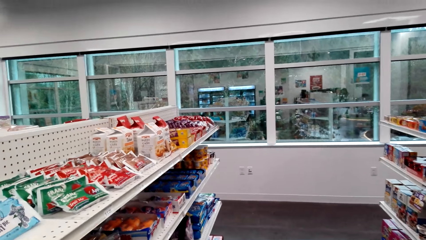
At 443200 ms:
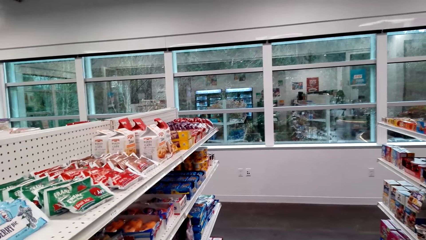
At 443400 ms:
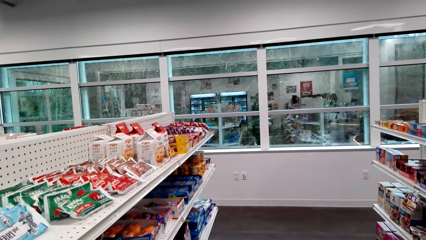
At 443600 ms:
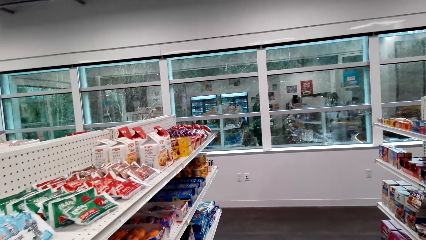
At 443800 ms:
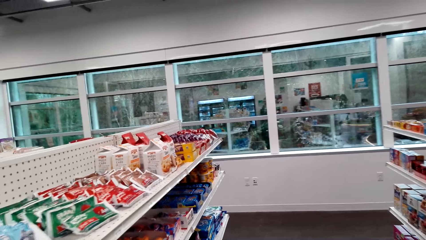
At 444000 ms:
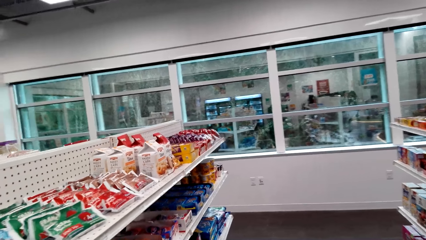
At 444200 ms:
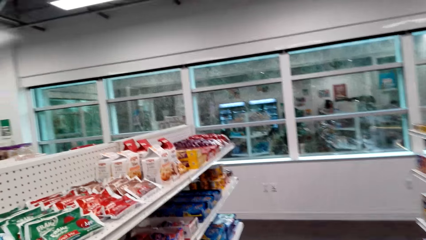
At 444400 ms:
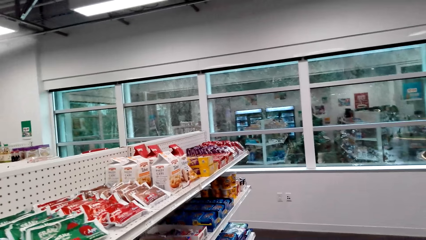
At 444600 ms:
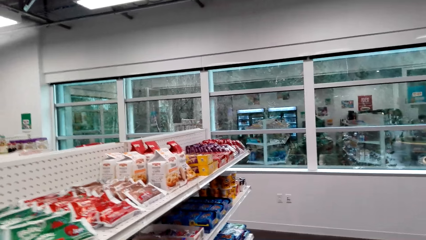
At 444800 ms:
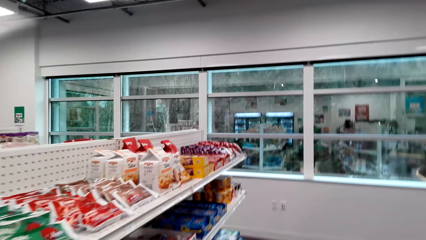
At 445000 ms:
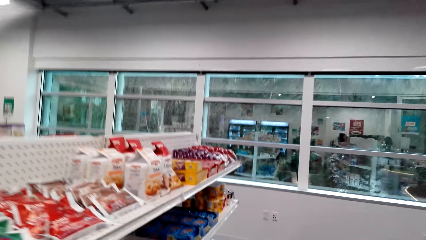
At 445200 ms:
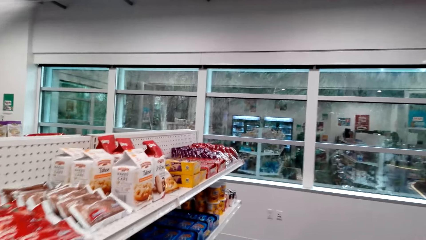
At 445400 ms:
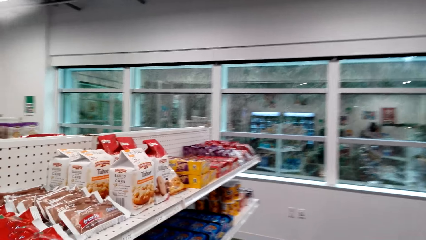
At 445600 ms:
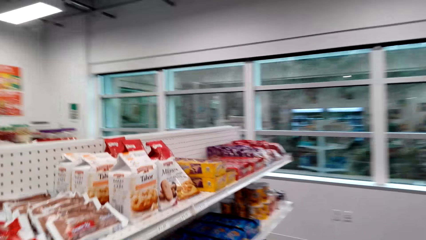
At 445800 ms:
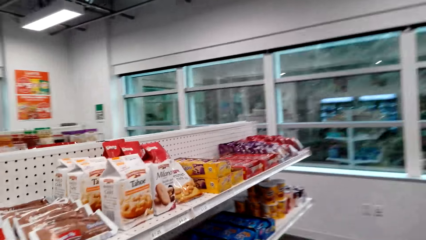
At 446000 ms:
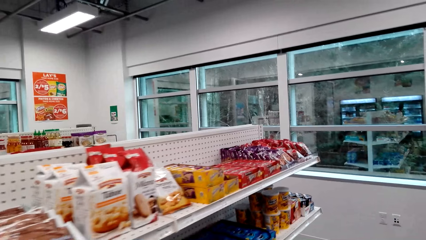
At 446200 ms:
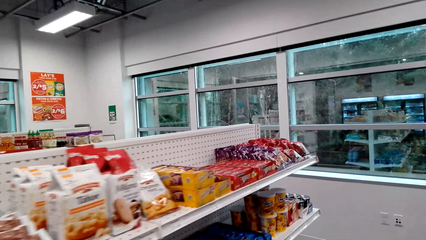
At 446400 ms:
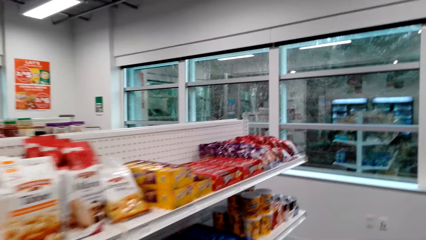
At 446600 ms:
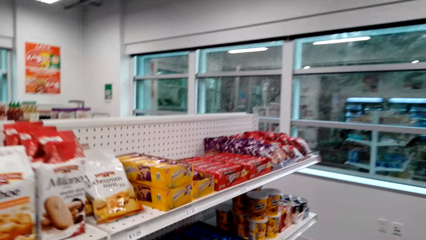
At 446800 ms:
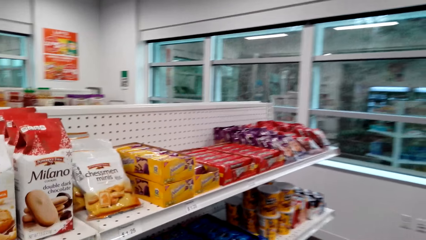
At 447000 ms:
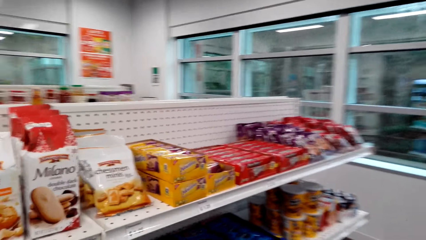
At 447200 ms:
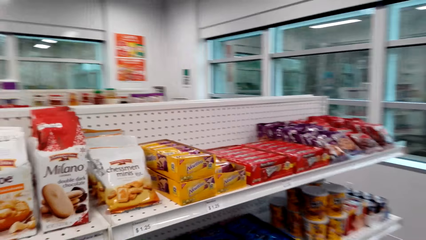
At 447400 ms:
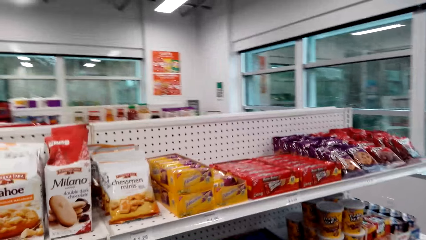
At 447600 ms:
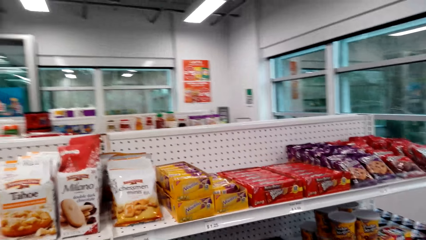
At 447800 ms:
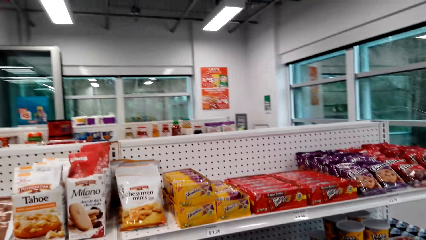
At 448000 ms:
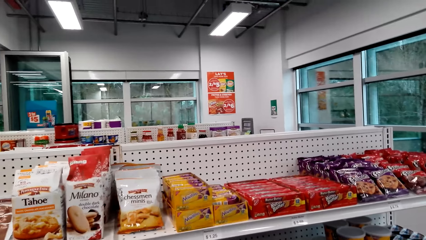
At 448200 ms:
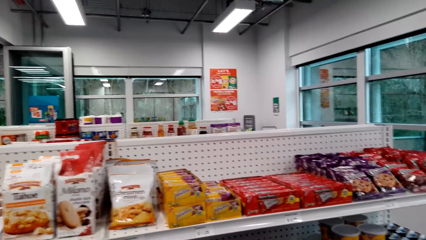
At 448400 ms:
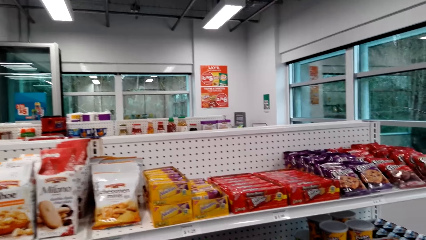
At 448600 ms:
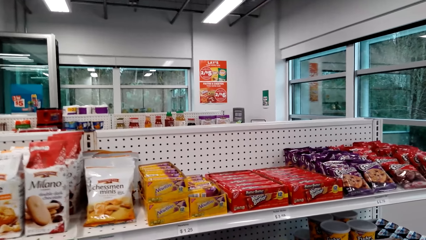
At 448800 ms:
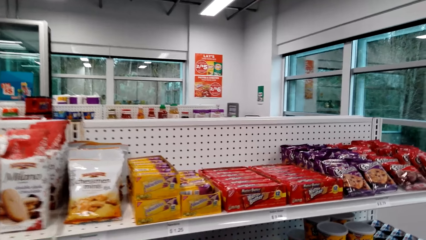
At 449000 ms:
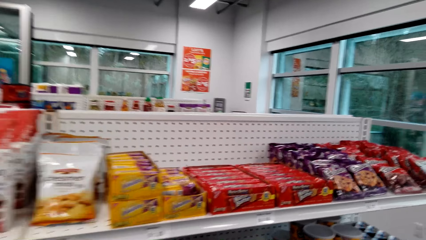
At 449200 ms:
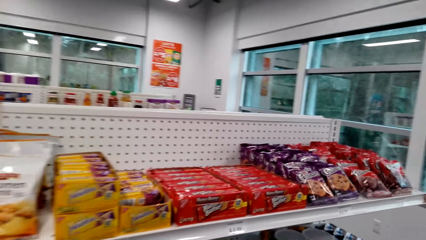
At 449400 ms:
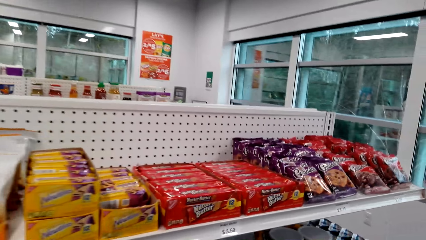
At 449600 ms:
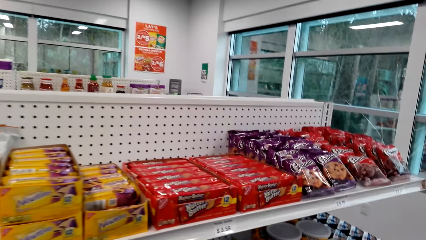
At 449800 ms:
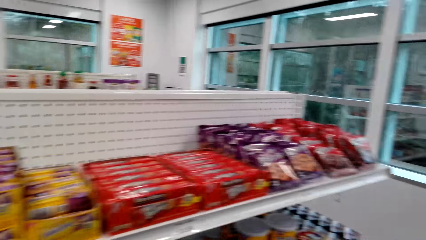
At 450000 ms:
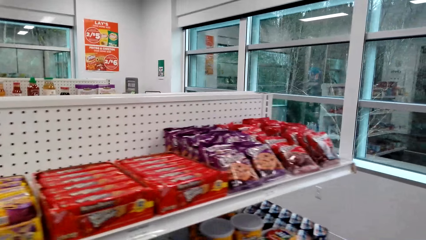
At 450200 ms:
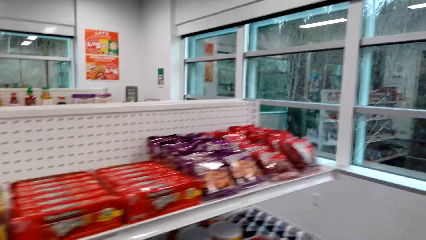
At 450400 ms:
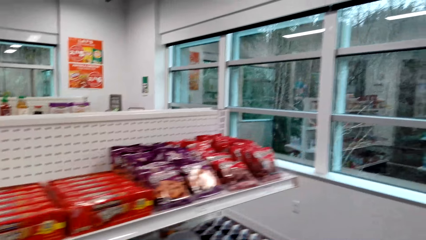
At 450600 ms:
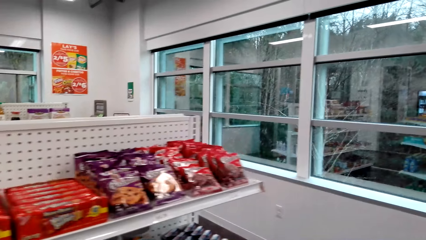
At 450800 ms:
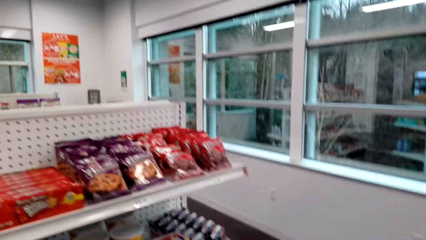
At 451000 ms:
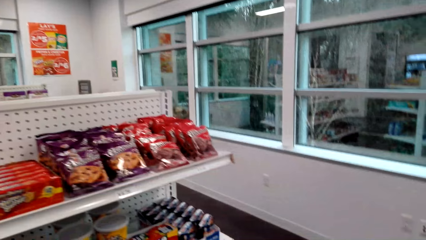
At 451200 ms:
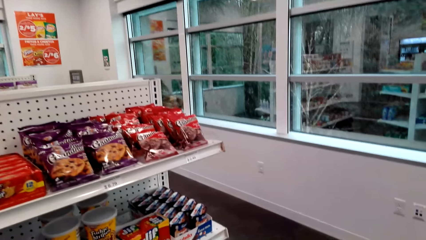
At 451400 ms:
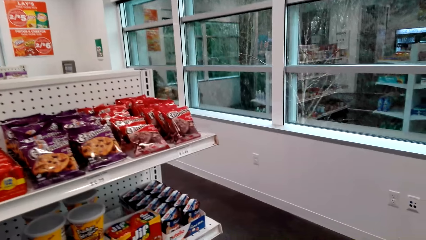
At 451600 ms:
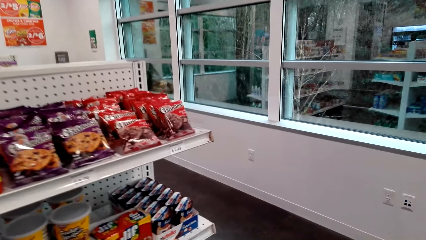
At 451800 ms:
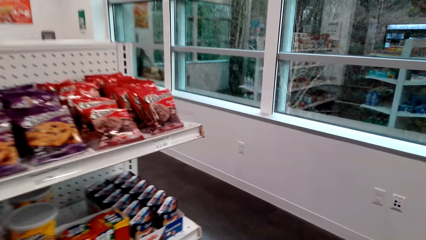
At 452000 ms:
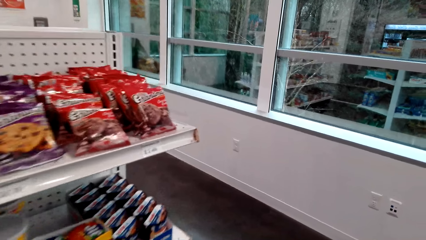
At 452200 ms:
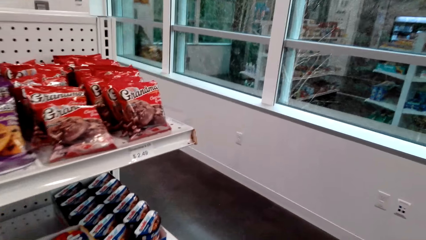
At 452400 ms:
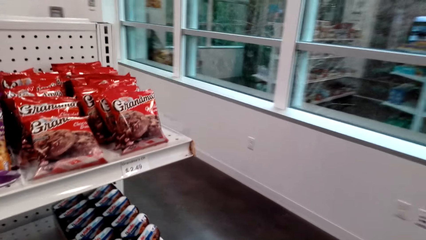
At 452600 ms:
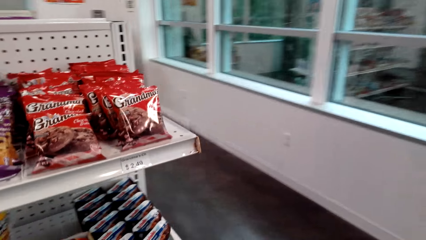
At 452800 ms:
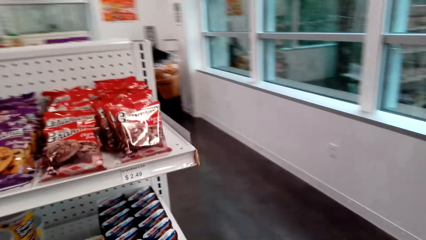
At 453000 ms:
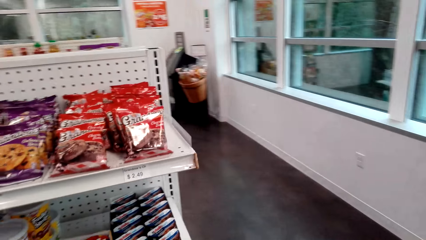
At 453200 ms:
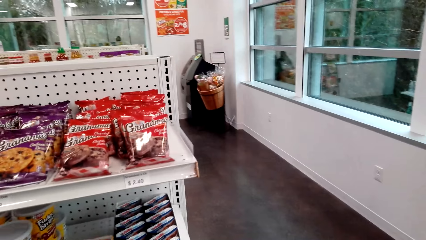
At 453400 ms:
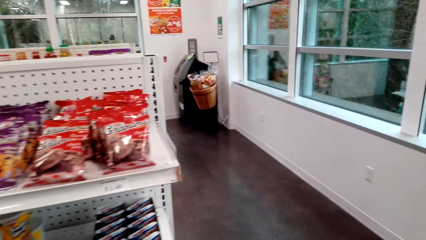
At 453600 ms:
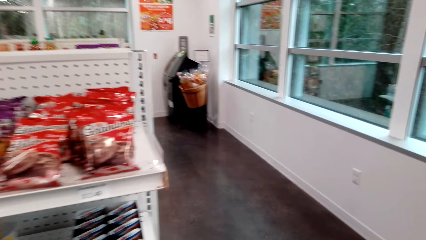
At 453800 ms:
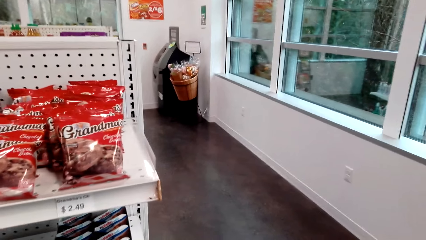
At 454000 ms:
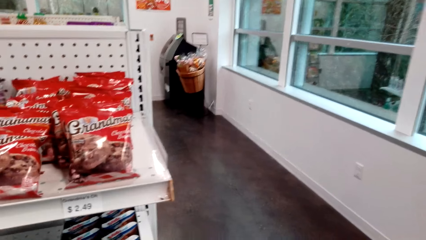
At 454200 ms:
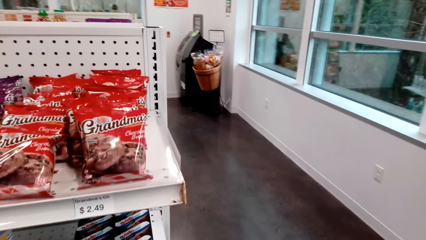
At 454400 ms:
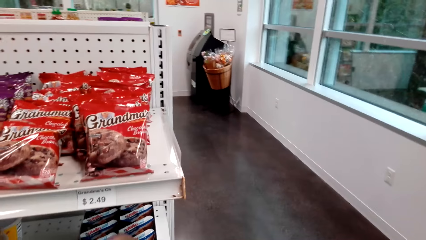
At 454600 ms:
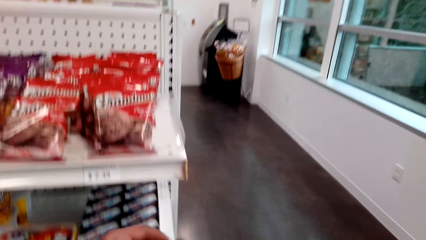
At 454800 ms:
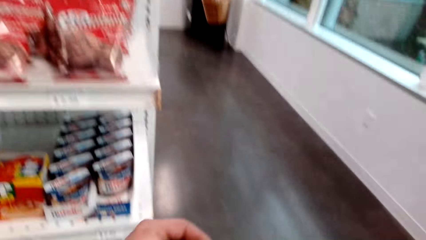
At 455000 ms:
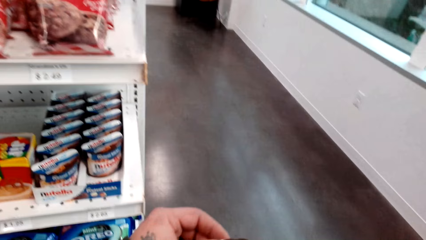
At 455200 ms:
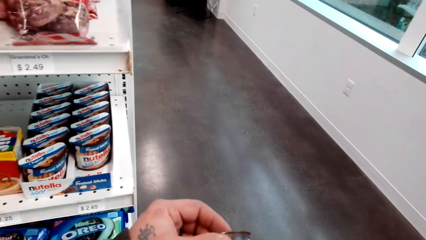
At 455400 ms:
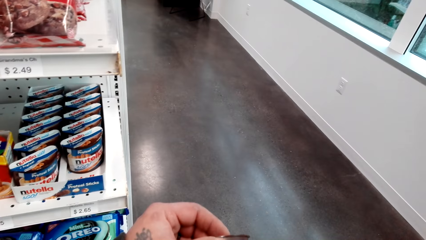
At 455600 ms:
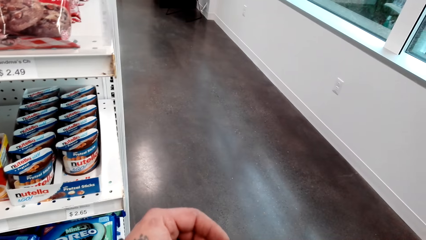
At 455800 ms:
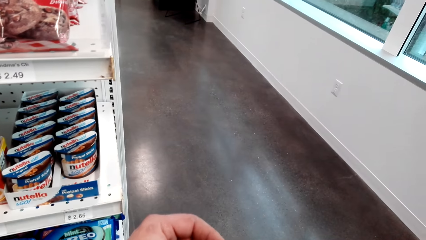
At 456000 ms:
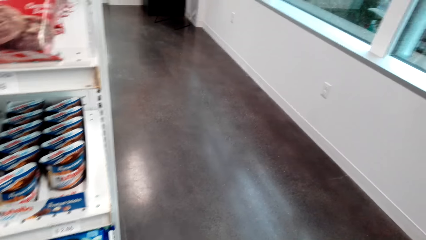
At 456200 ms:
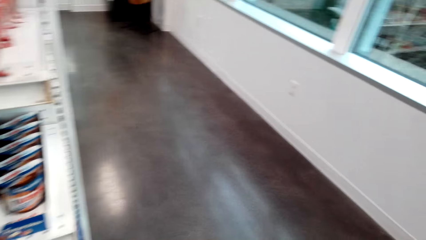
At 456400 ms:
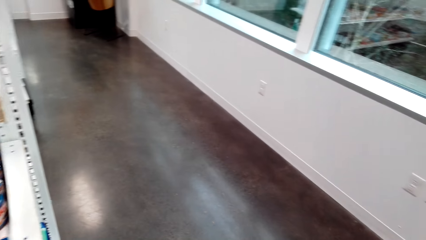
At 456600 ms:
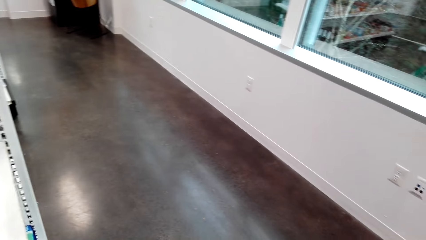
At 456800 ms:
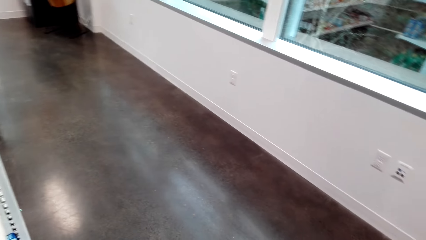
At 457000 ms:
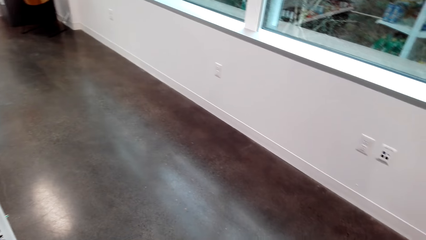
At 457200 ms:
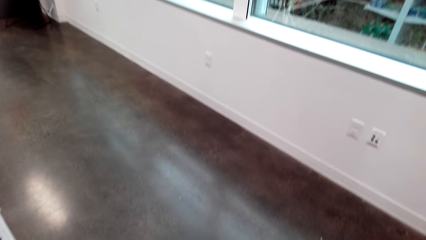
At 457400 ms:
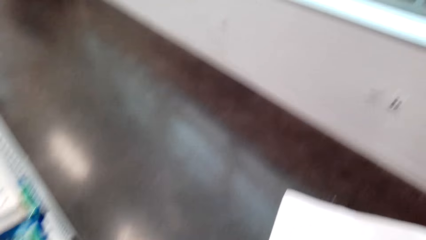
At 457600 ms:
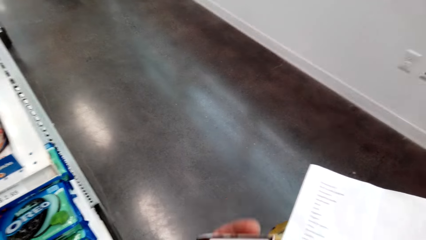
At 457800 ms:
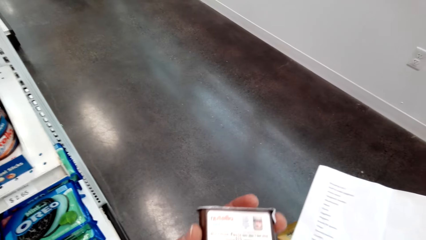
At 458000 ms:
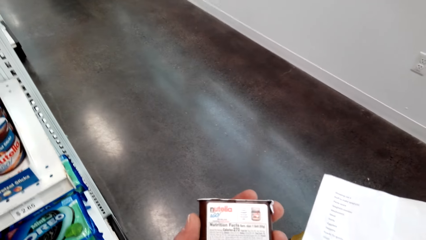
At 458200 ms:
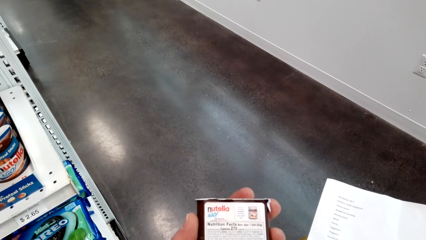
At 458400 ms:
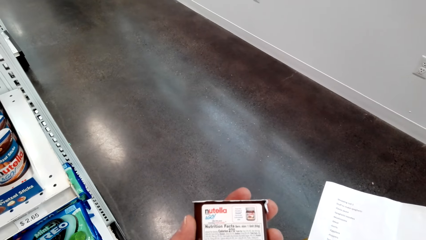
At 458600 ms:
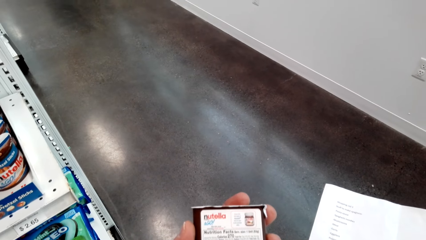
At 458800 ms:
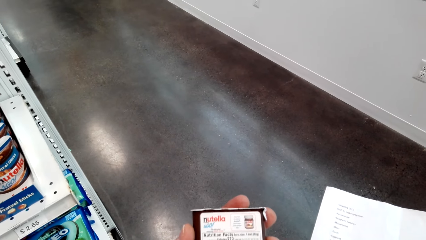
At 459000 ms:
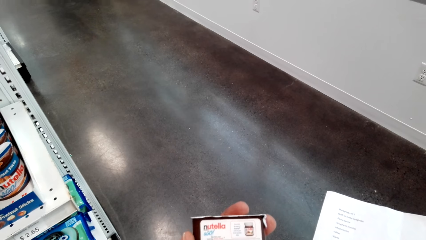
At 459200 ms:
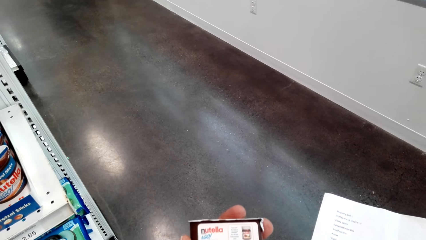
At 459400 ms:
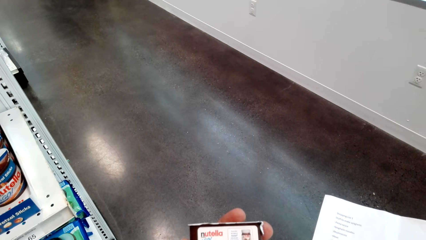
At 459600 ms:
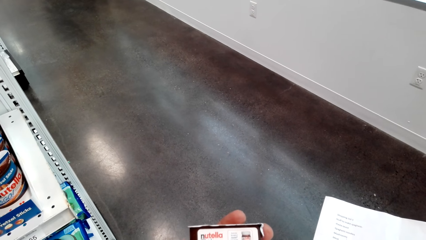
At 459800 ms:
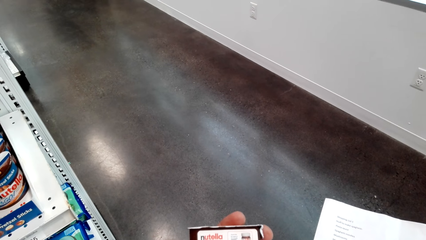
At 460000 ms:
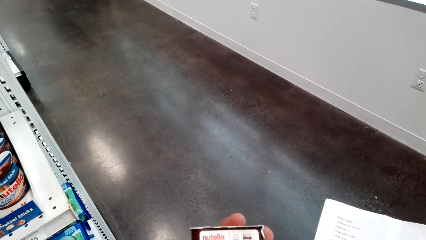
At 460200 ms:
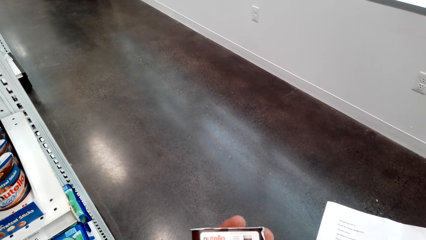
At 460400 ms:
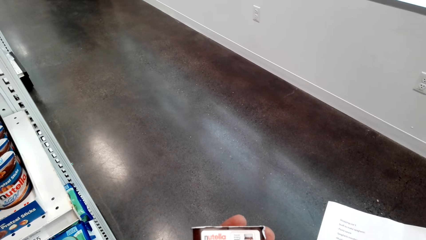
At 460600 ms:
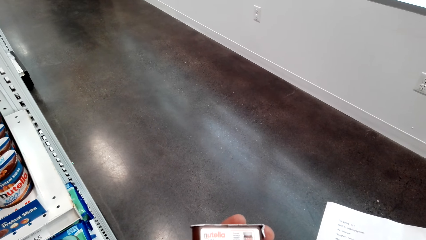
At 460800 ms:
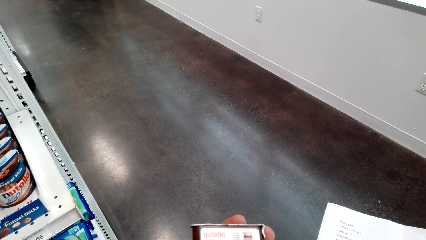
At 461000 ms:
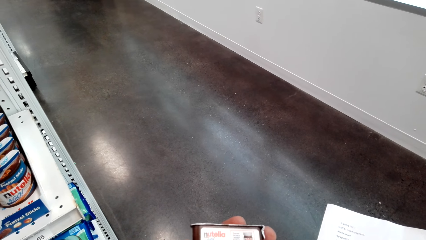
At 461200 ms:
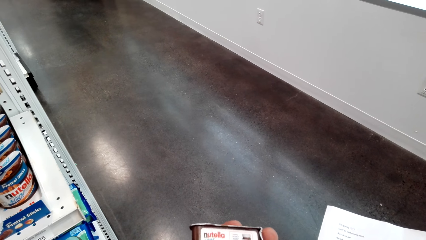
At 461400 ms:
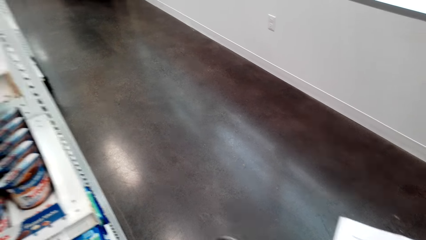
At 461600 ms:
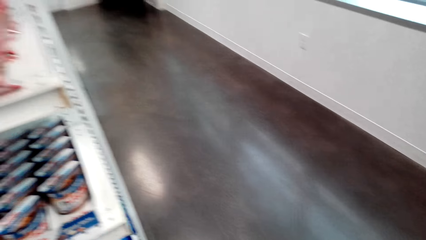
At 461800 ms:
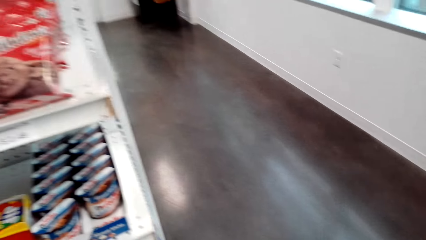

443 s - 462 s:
The camera wearer walks around. They pick up a Nutella or container from the shelf. They look at the container.
